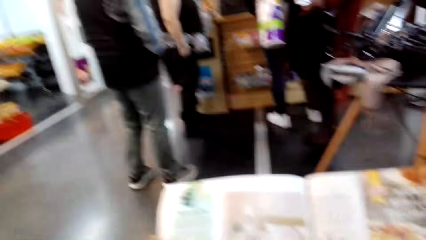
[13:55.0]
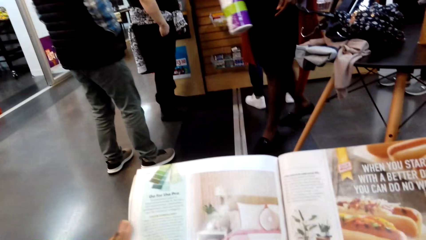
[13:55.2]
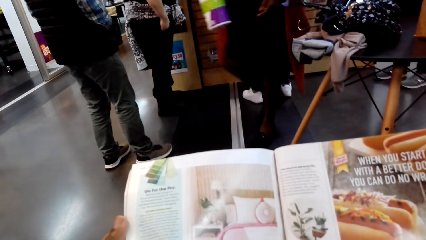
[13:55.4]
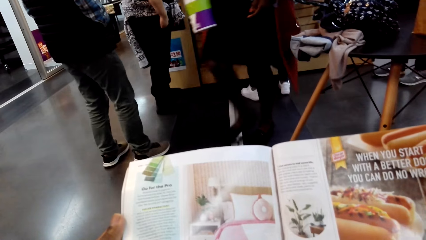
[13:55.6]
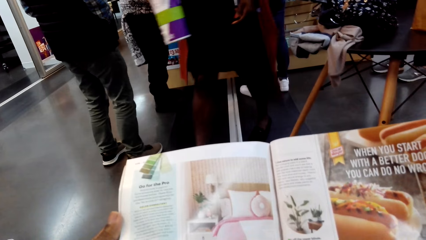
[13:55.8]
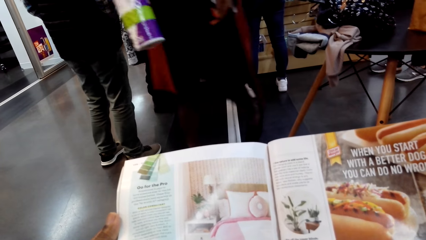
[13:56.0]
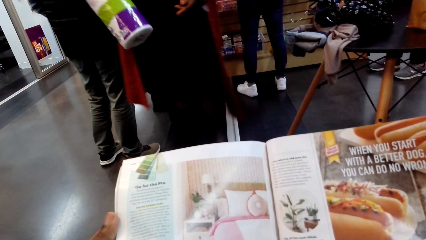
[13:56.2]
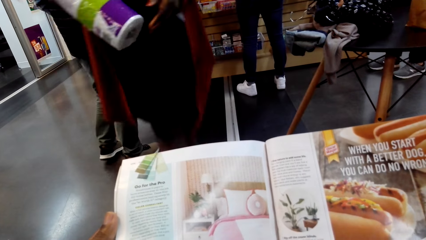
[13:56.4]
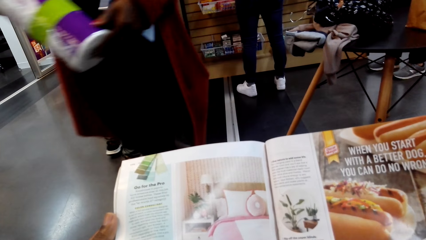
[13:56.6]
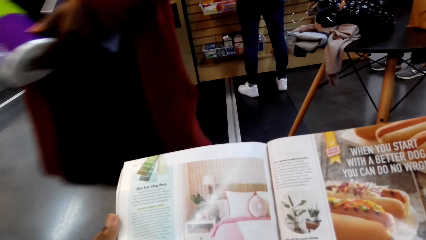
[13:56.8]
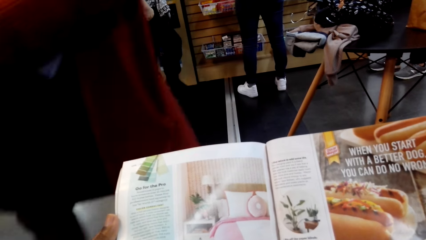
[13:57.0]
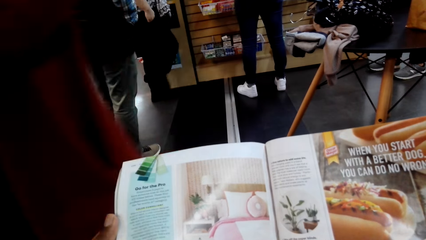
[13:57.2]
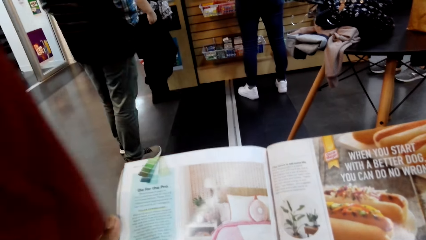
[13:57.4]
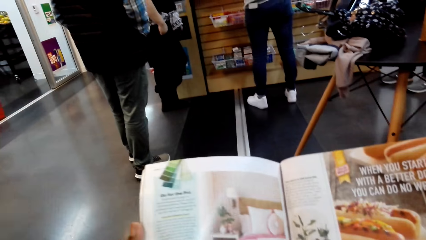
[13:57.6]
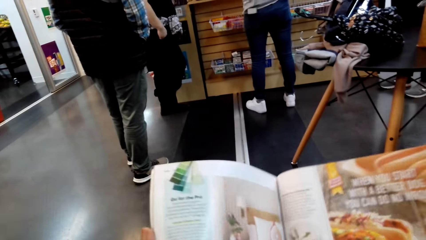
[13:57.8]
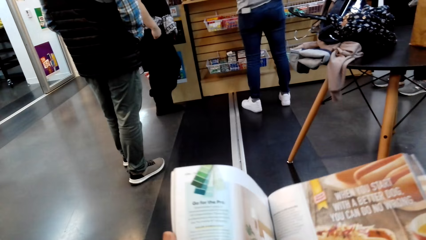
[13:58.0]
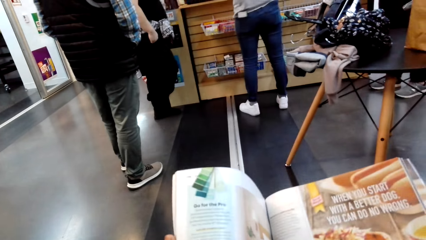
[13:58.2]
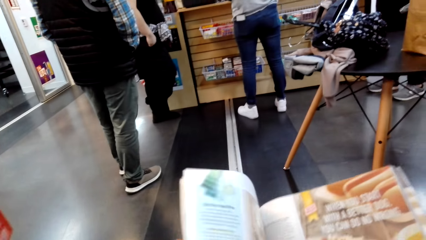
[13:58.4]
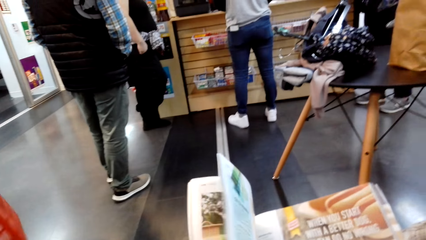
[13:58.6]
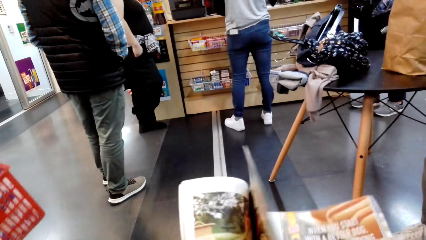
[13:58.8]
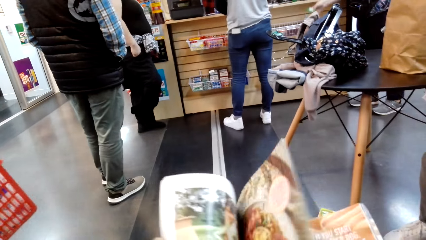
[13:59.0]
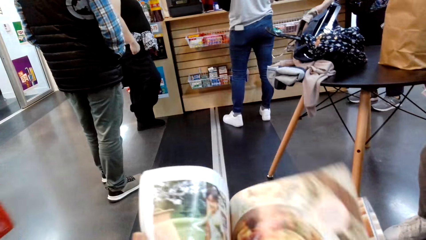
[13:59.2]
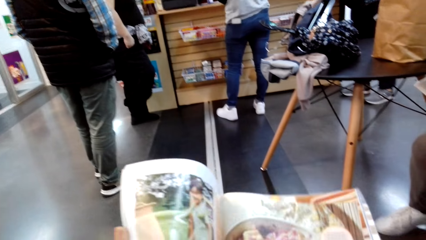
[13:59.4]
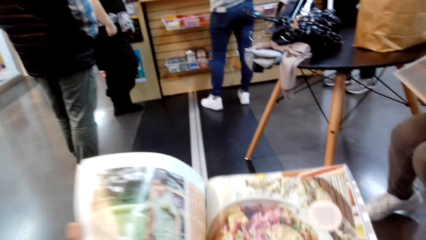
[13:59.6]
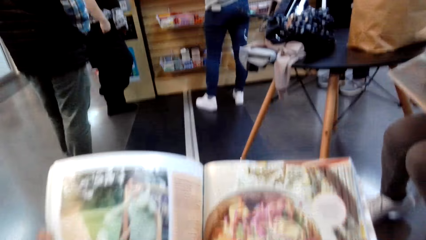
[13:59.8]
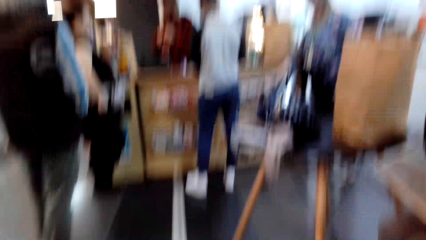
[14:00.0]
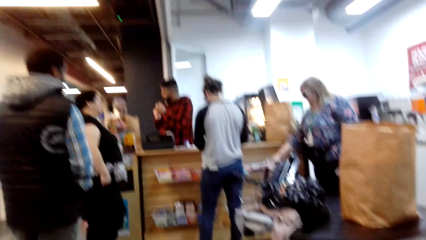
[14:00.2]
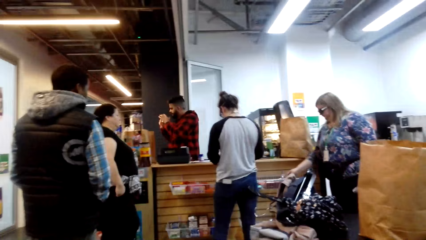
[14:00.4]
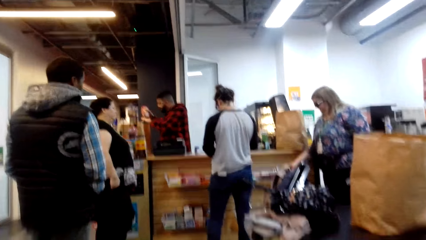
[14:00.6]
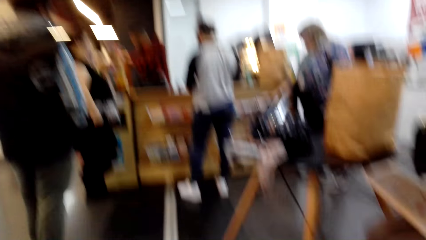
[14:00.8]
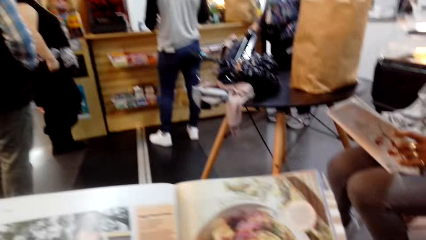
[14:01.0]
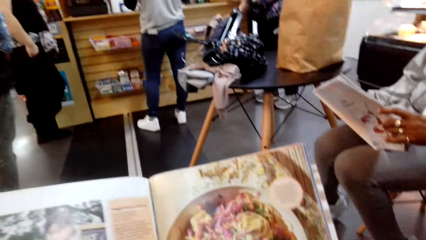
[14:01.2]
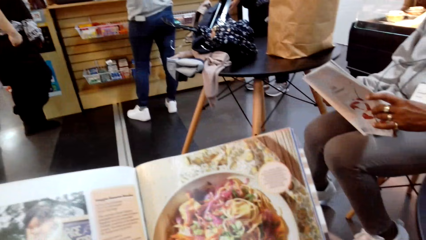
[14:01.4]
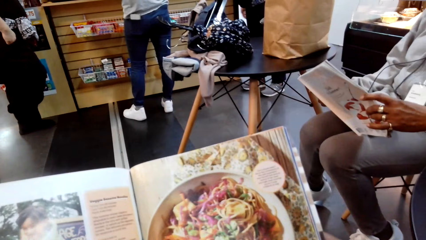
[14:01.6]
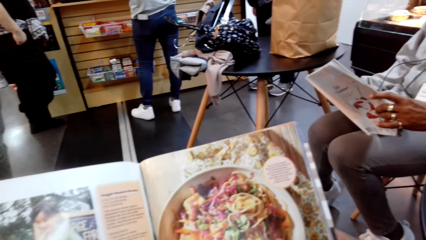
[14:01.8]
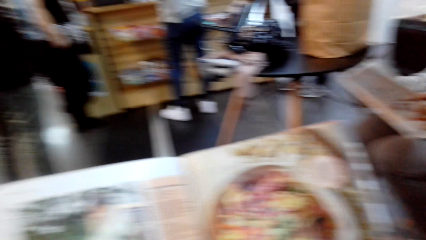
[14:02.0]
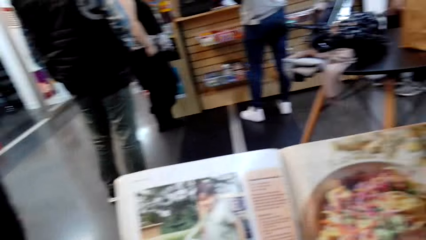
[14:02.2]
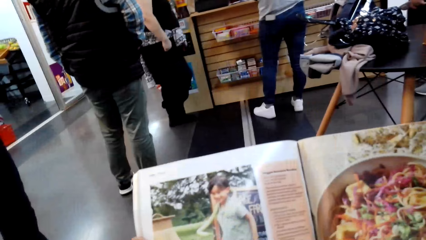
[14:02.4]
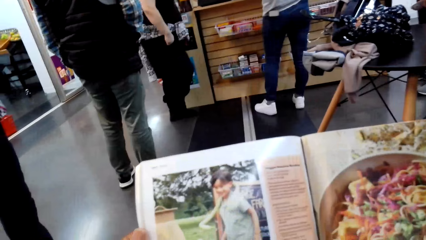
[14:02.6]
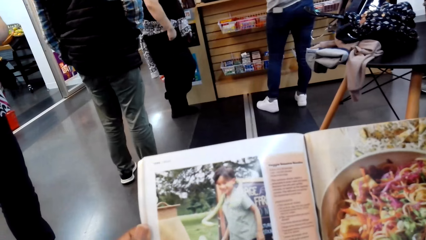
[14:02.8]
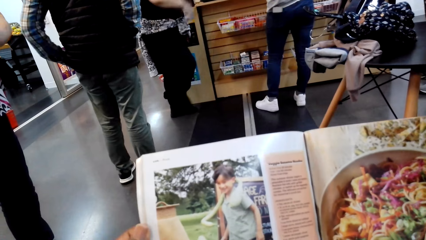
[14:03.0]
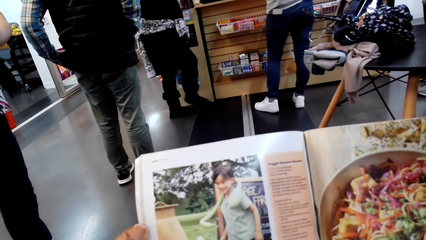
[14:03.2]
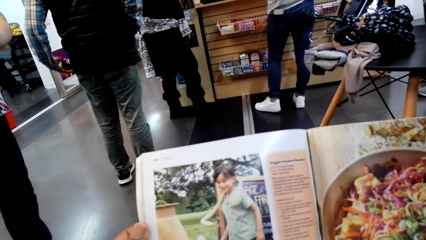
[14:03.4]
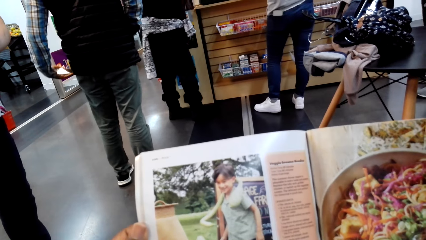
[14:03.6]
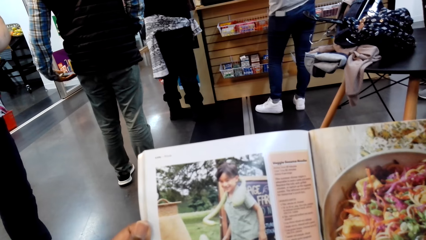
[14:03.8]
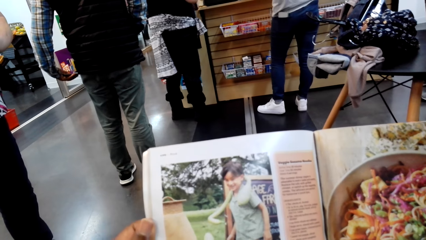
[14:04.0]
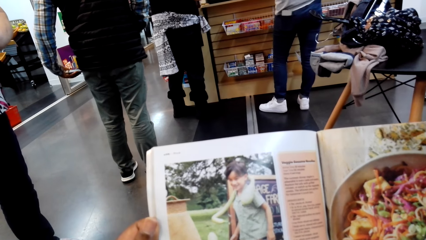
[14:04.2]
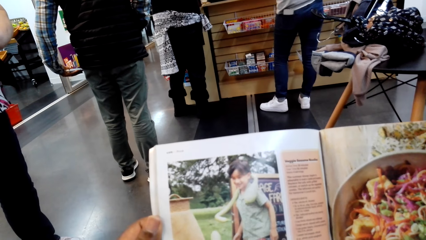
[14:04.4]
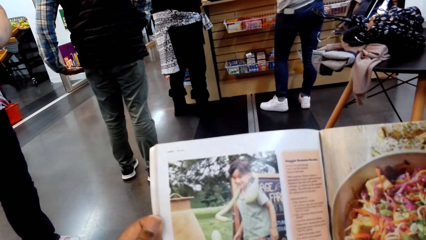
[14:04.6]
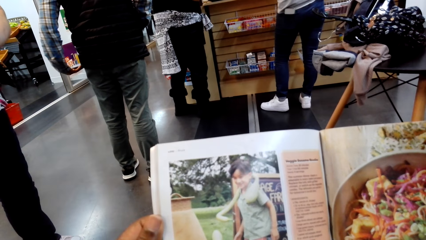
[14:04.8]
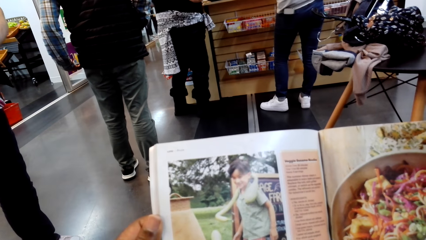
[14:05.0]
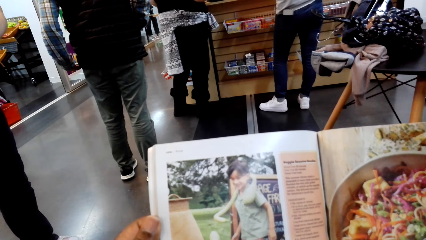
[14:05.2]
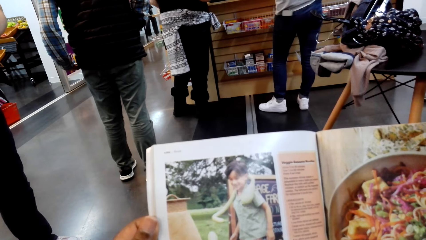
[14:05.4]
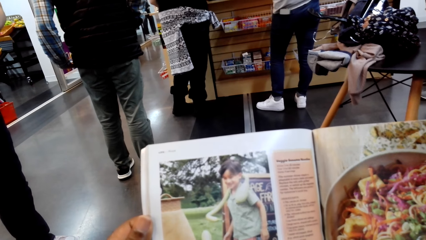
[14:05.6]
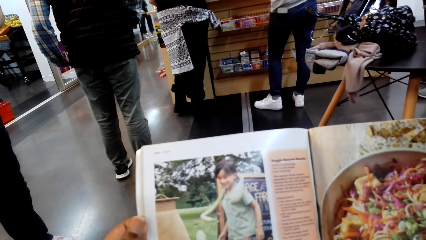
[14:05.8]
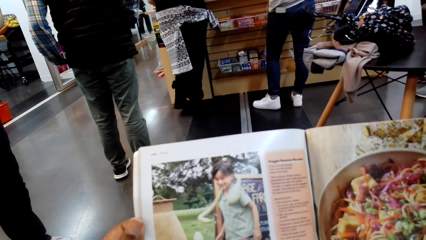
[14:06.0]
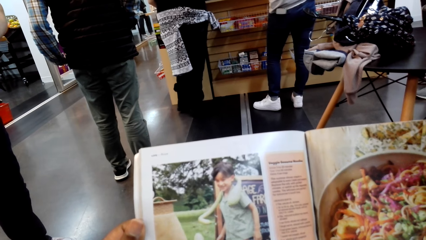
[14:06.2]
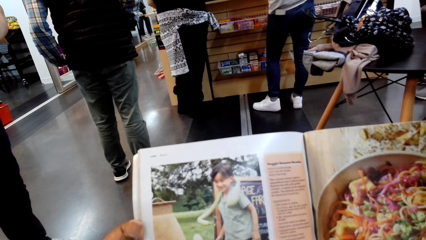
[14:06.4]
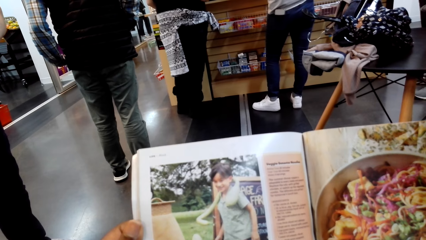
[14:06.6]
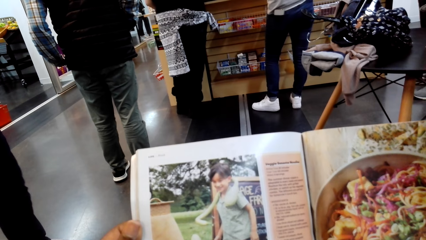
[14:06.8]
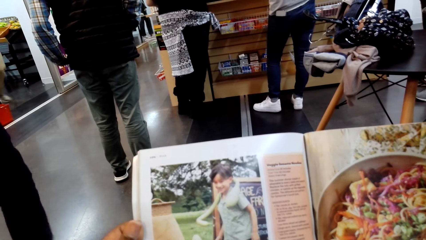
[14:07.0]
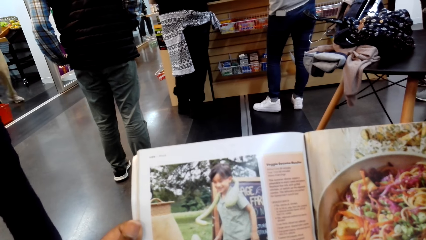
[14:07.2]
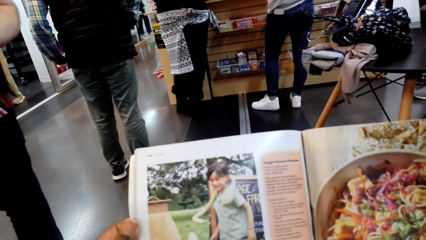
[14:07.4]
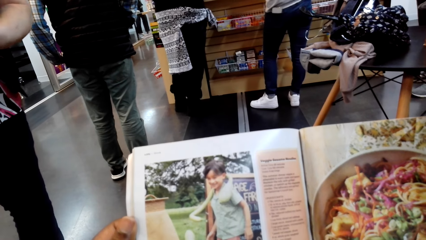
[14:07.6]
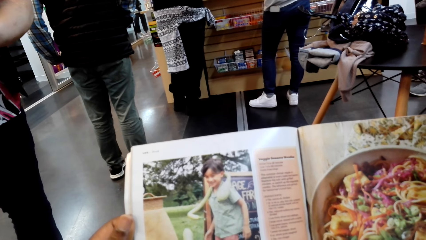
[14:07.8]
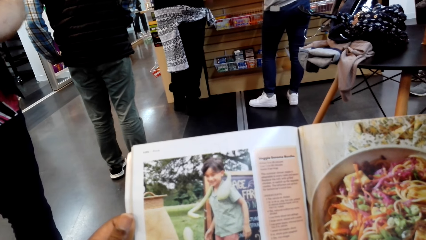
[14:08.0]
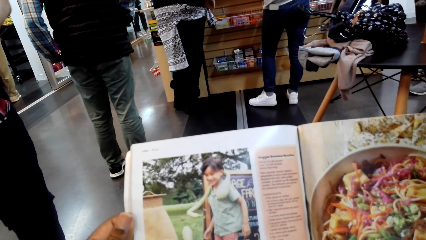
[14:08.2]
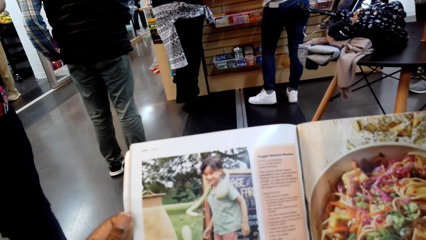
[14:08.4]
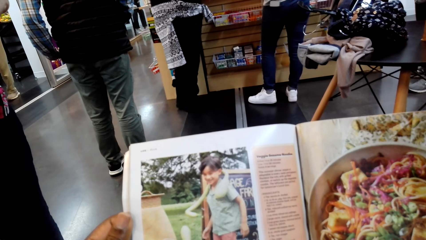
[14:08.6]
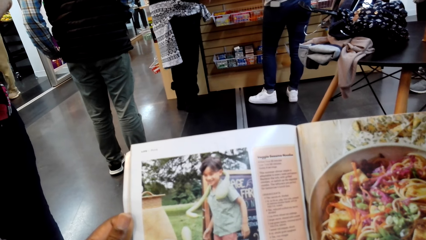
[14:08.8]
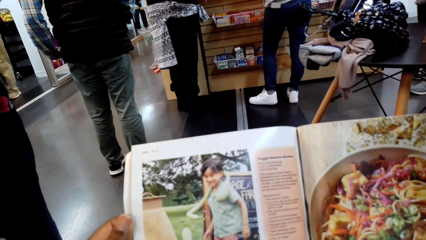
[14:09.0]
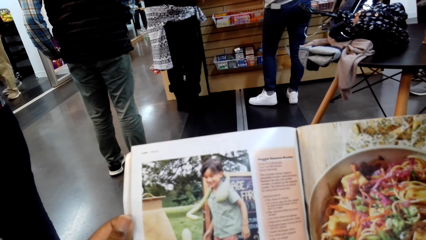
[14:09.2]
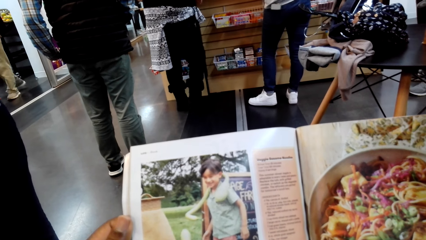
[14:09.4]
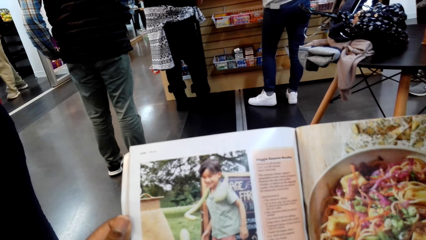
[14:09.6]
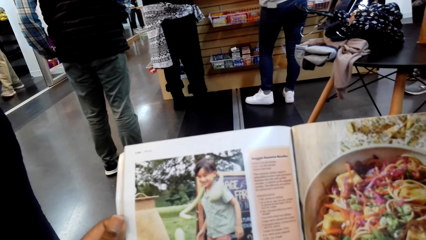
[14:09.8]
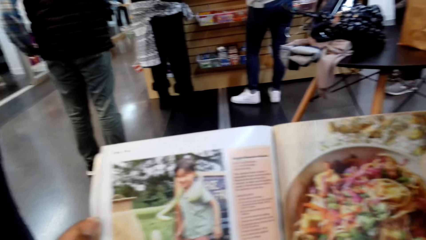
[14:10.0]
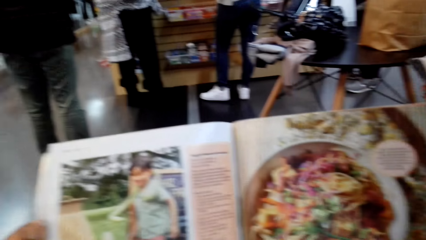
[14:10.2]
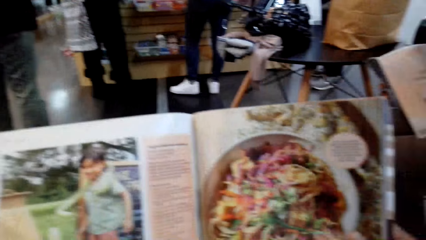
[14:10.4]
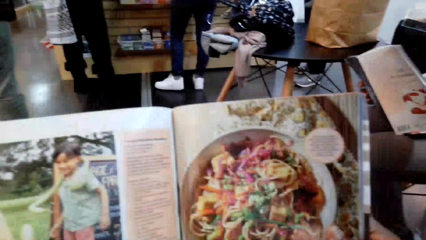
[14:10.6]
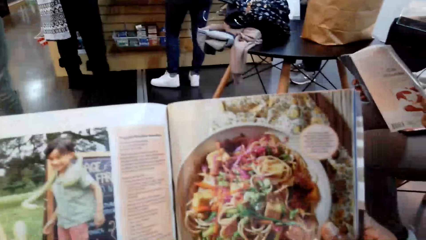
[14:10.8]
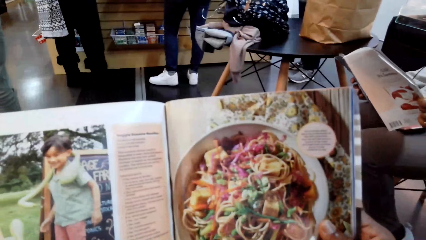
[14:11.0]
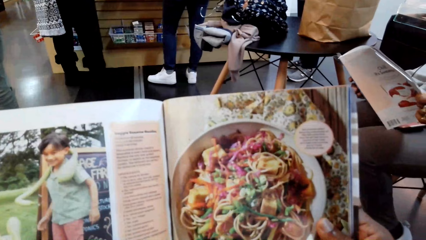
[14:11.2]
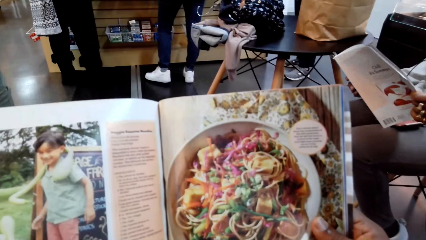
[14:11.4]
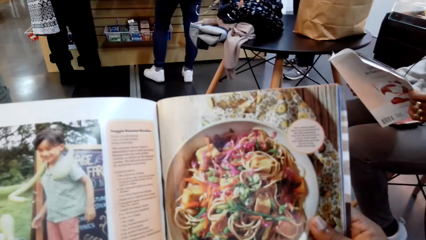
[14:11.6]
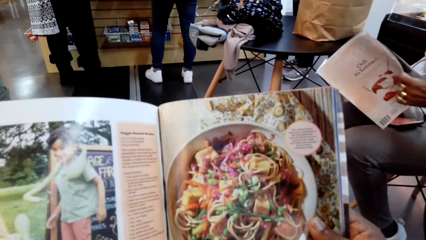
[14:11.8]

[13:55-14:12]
The camera wearer talks. They turn the pages of the magazine. They read the magazine. They read the magazine.
